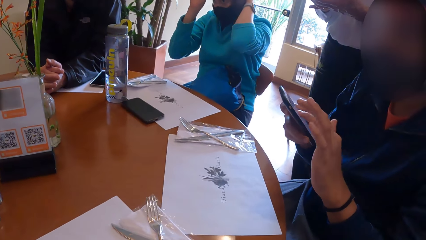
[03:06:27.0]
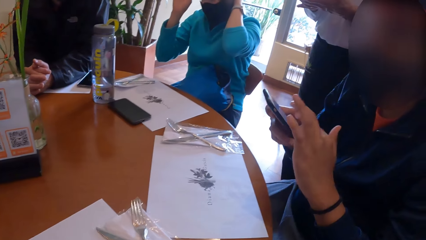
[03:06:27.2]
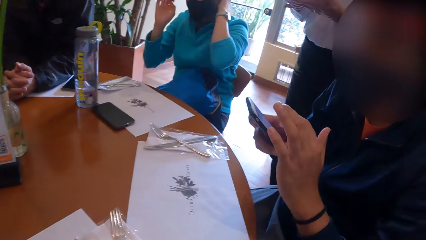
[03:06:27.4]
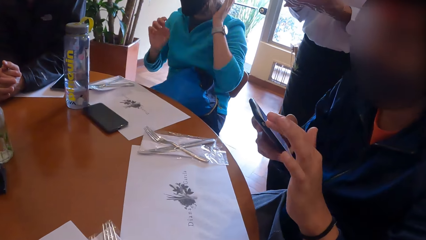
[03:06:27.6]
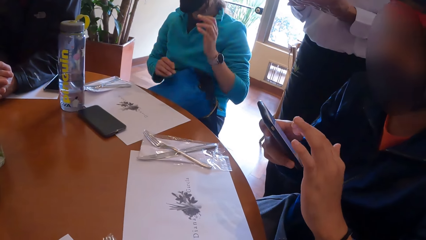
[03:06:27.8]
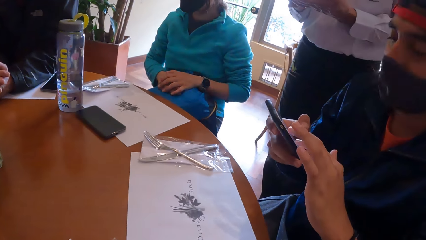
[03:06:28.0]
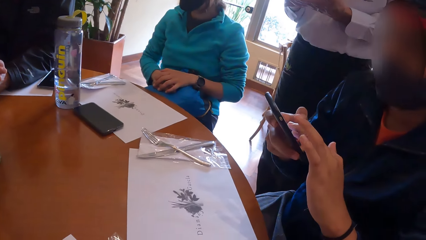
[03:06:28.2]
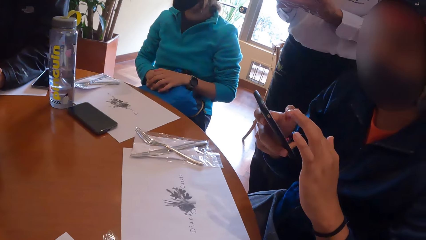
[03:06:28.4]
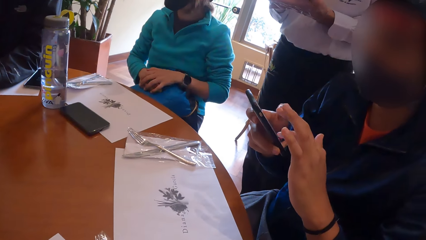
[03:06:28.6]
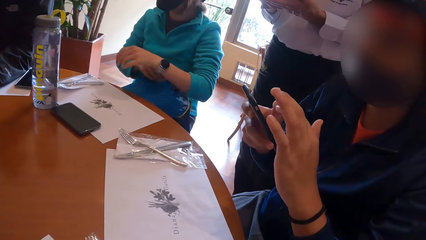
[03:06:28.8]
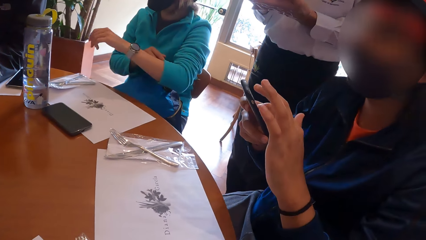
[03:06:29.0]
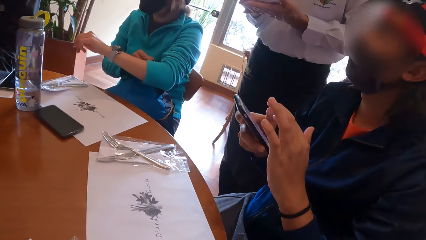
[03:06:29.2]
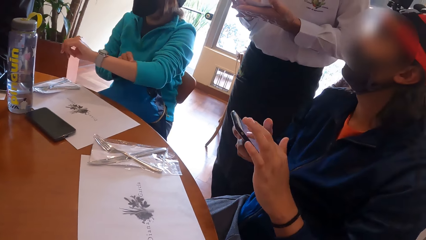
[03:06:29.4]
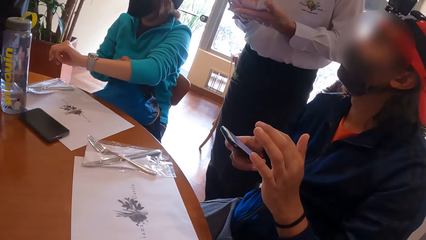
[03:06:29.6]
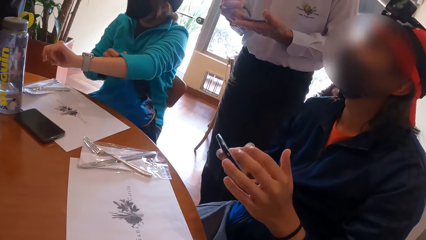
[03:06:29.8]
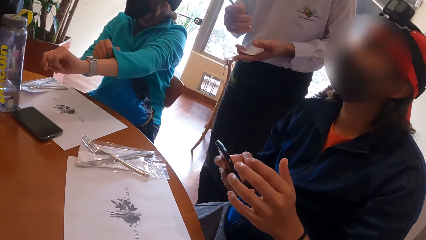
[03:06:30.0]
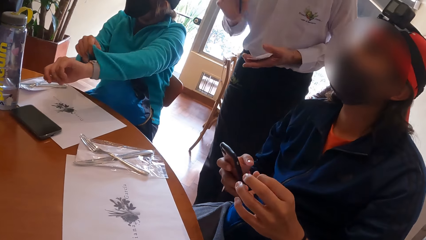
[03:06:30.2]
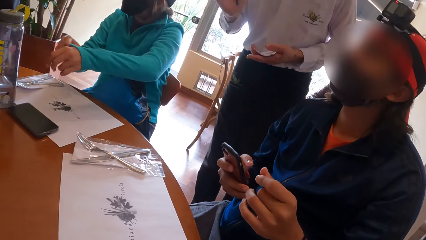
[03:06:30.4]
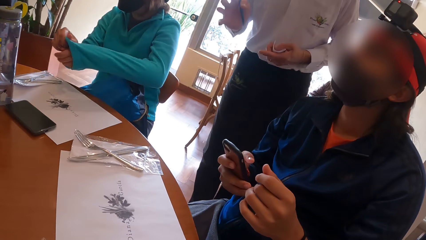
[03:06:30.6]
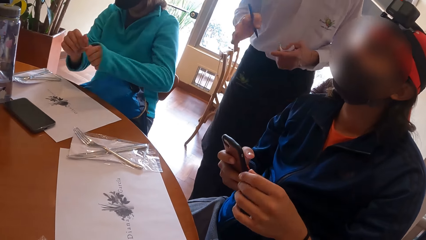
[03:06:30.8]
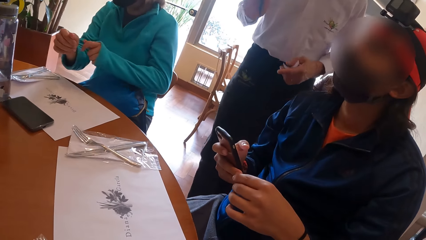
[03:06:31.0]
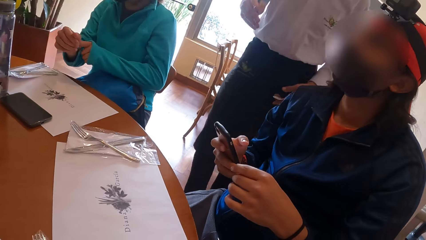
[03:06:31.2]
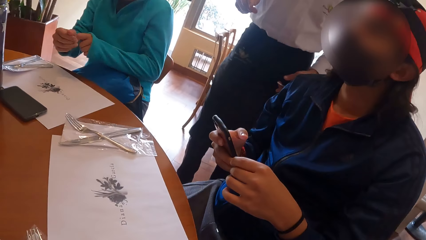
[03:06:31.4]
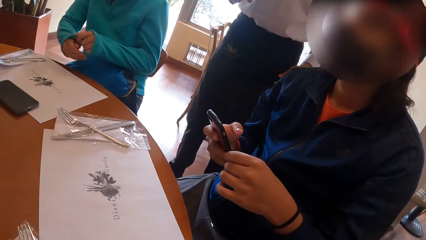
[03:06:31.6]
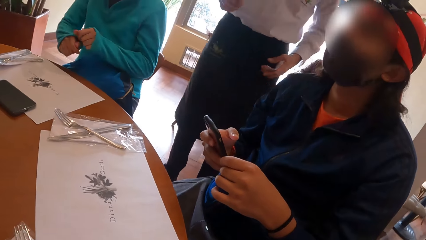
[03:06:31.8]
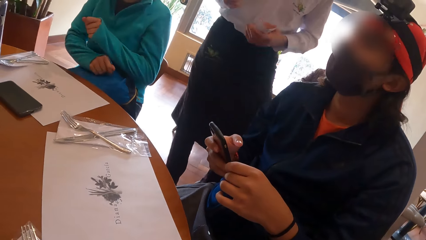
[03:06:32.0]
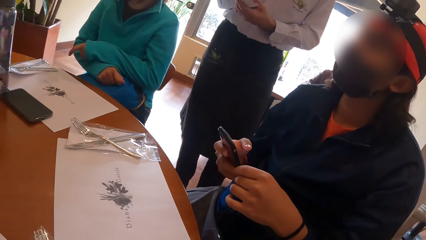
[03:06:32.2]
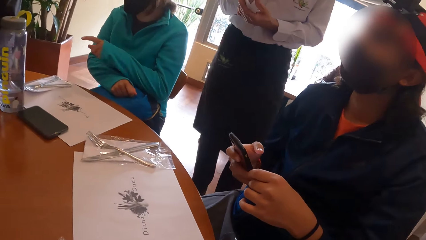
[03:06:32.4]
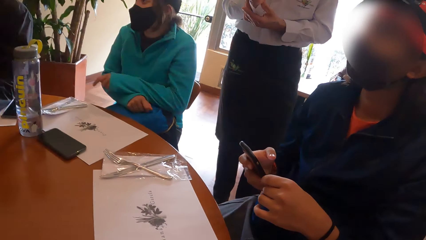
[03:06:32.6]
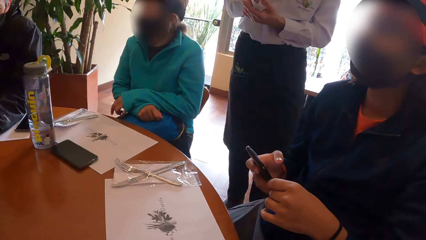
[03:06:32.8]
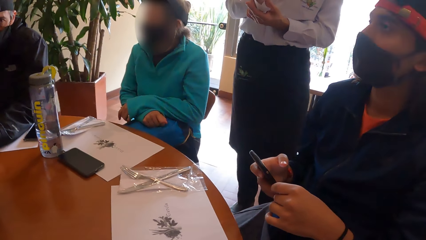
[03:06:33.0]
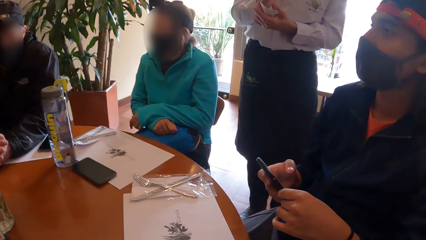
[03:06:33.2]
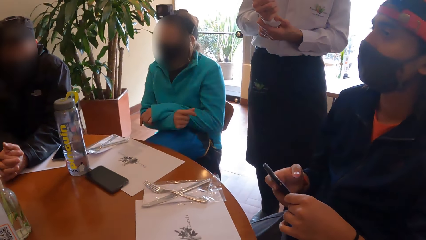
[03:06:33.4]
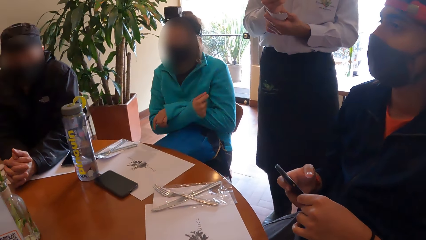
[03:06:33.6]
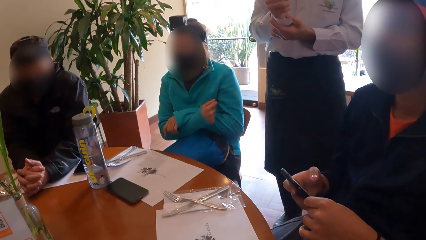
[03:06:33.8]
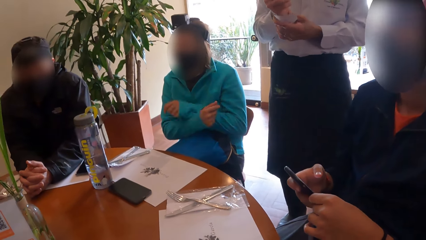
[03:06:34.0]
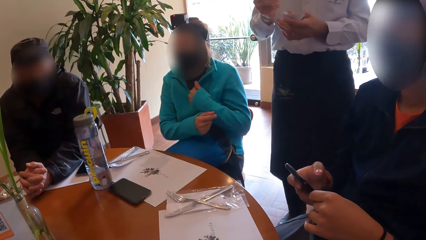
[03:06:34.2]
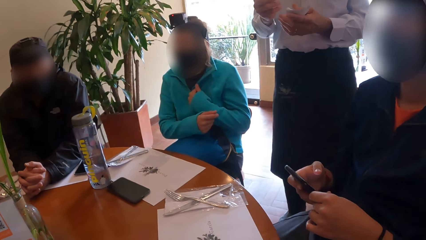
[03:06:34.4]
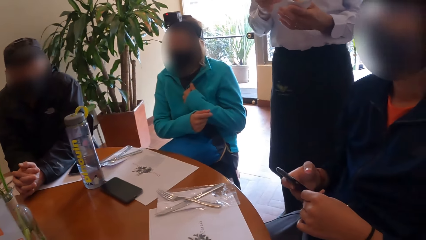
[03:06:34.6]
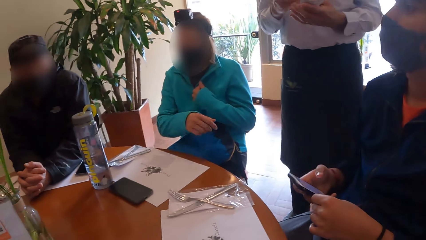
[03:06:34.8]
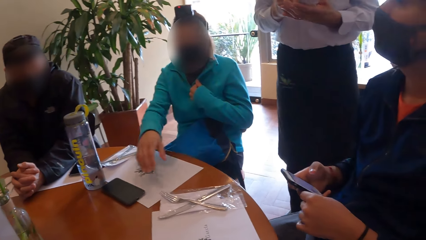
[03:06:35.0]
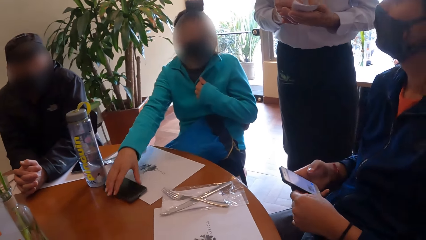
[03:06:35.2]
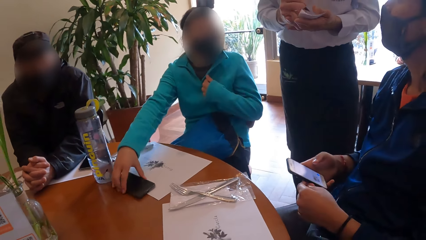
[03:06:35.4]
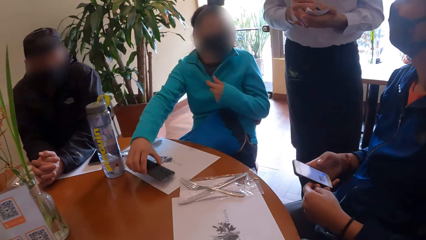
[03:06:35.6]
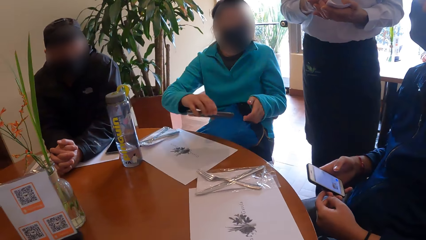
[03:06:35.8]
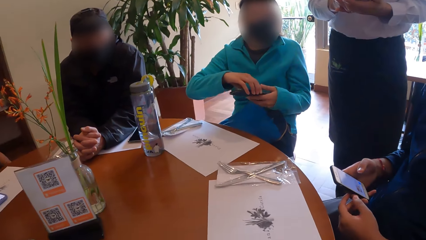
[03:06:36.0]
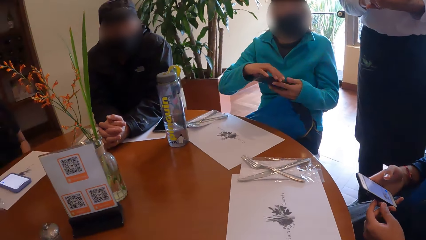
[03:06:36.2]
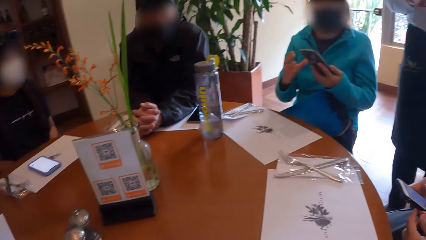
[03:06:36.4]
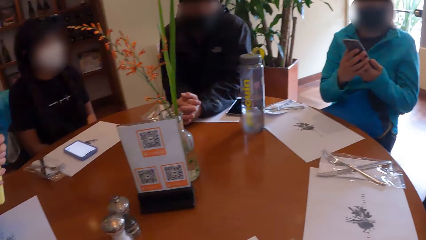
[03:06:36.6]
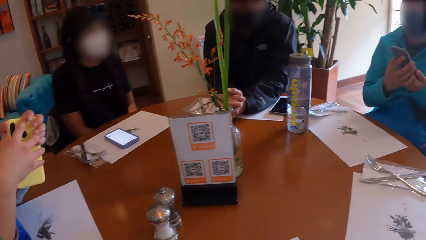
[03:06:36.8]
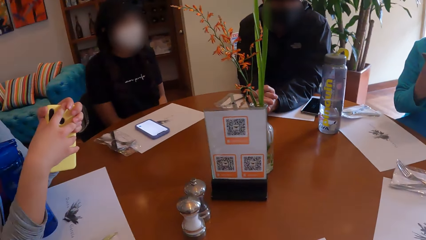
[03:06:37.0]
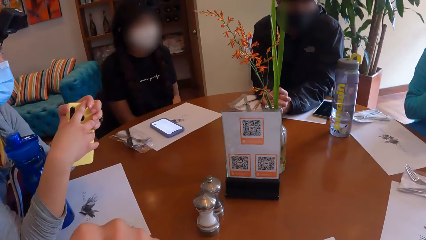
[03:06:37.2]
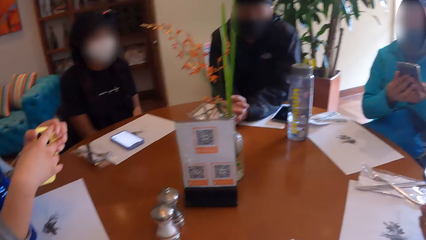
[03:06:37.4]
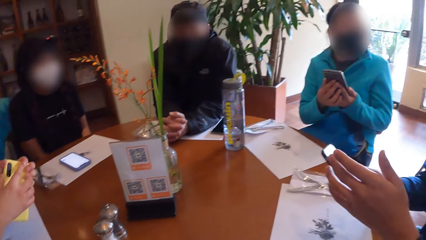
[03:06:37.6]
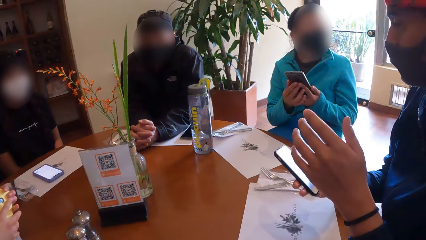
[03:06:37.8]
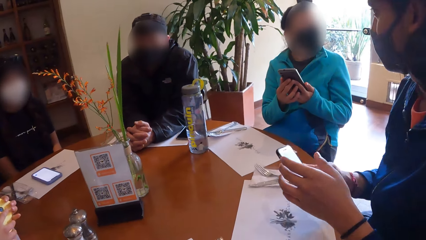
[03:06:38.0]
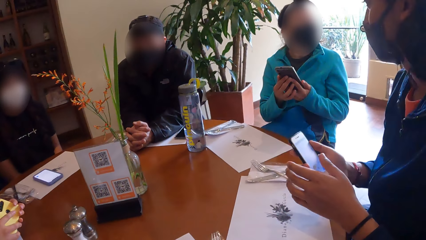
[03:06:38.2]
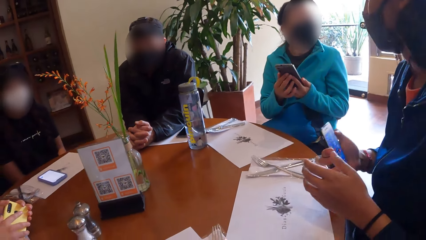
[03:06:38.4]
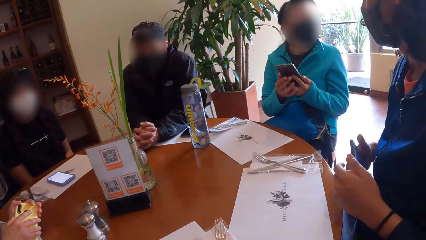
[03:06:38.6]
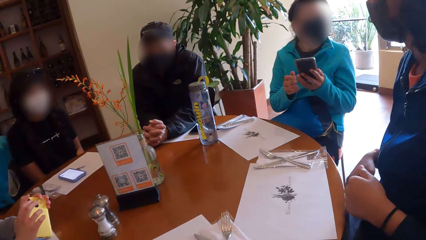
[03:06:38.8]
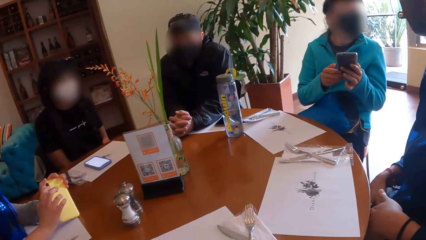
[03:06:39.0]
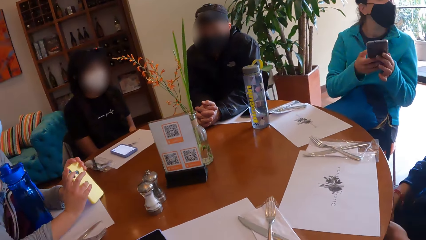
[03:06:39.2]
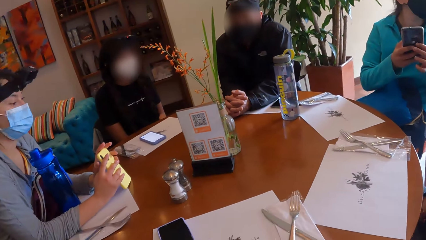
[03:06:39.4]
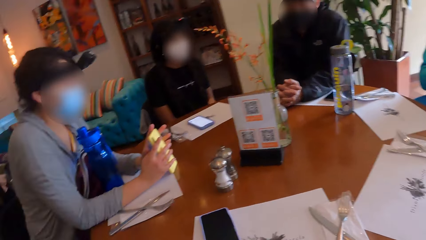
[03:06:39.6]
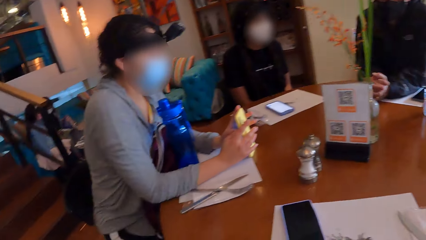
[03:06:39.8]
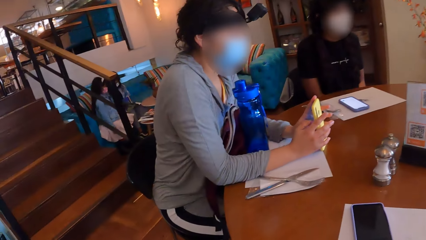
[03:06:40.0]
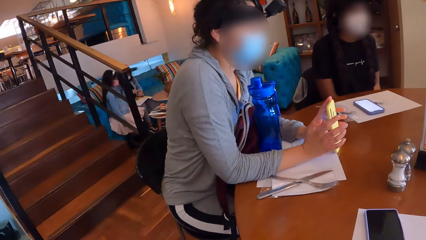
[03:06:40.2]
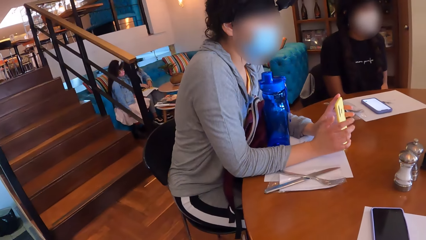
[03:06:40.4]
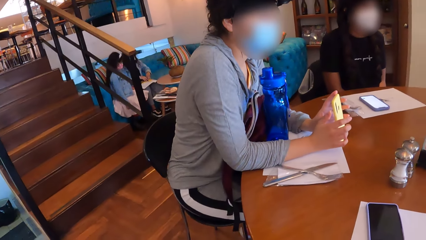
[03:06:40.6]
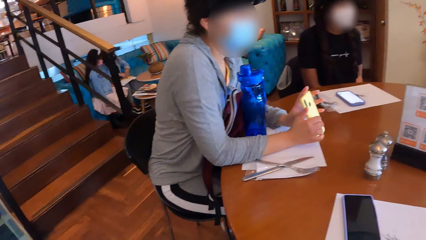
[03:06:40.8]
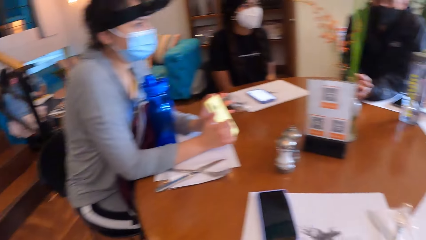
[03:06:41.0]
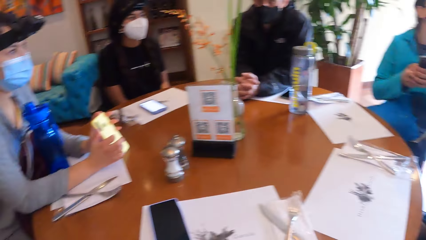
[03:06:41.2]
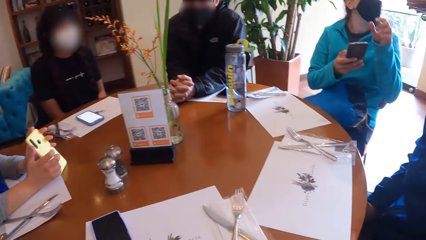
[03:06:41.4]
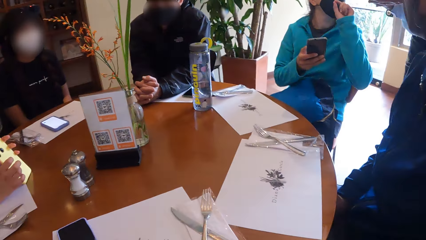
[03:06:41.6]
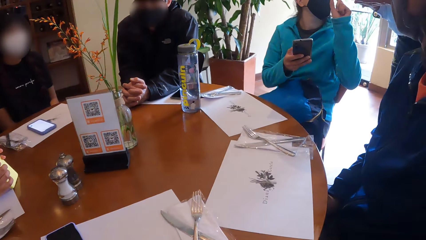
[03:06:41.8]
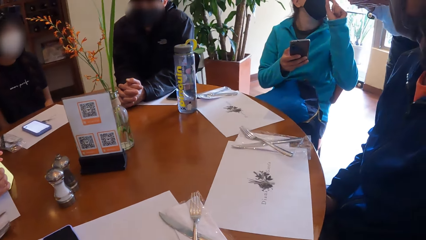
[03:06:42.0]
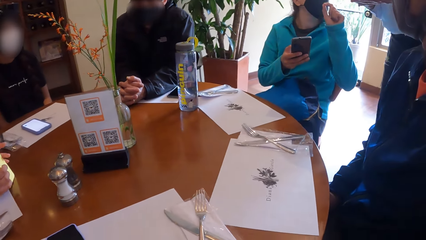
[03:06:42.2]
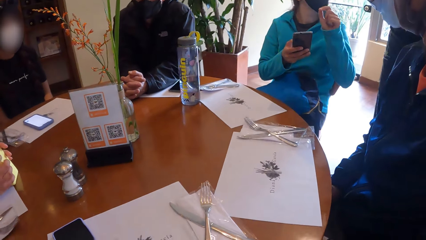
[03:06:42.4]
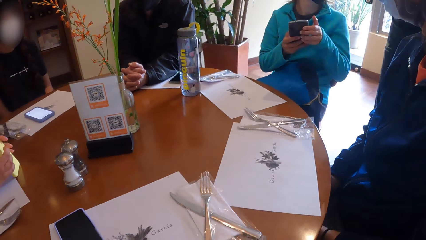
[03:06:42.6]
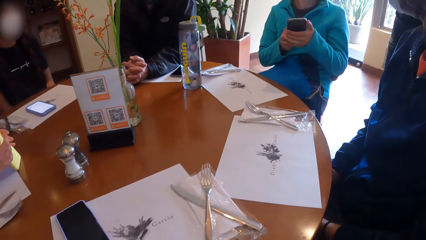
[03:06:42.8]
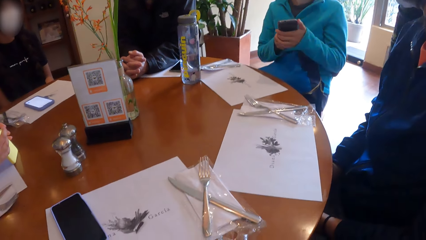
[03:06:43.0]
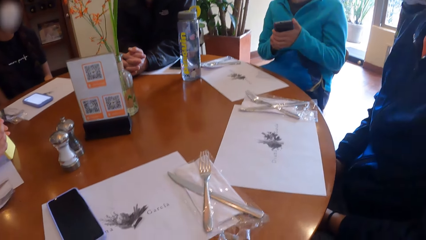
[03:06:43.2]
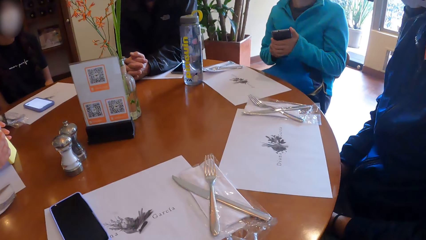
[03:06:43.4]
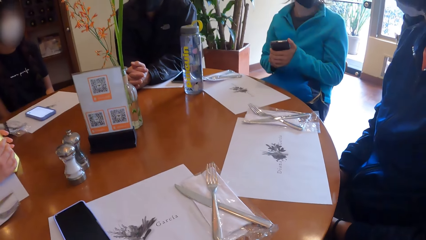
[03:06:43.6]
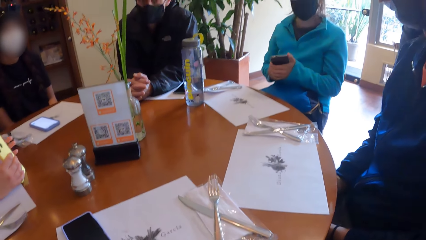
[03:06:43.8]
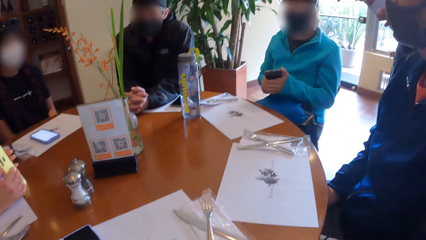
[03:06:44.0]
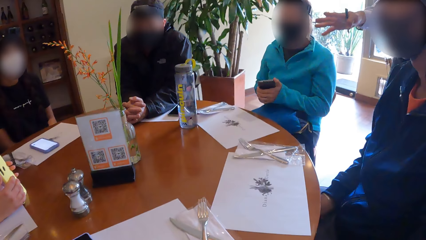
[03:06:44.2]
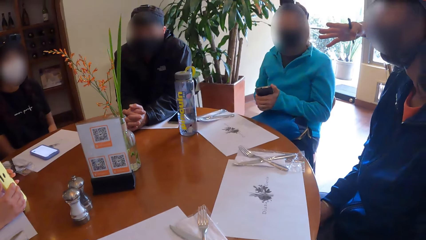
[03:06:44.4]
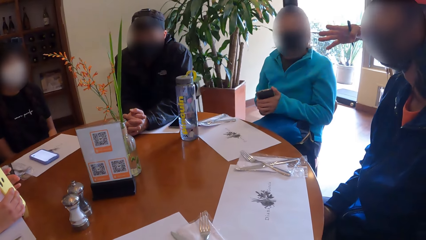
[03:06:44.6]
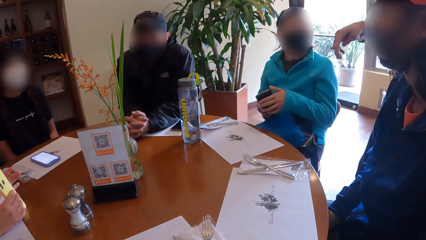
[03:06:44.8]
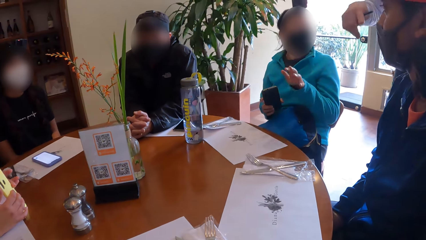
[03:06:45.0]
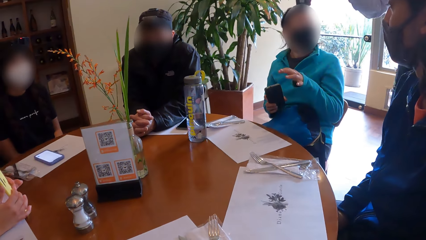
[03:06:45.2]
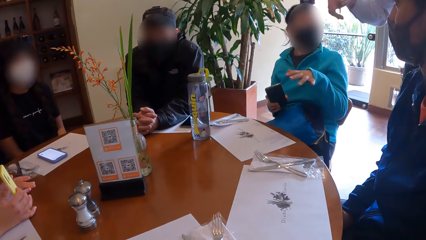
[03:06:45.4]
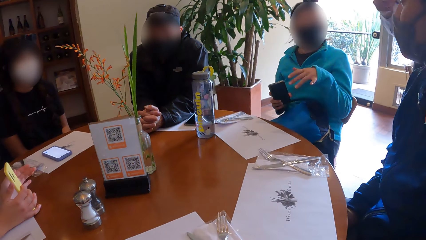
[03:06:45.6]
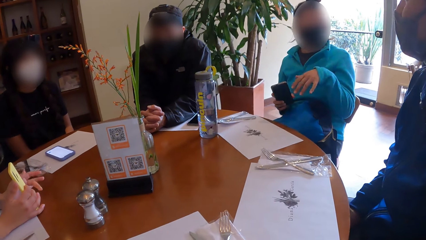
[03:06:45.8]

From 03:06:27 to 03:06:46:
The woman touches her hair with her hands and pulls her left sleeve with her right hand. The waiter converses with the people at the table. The woman picks up the phone on the table with her right hand, converses with the waiter, and operates the phone with her hands.
